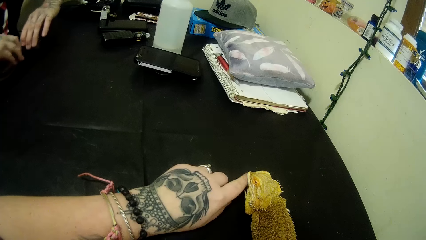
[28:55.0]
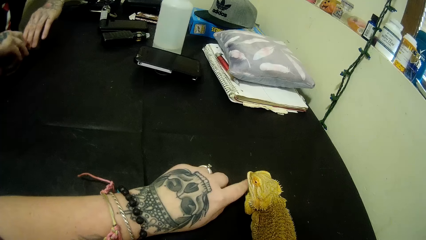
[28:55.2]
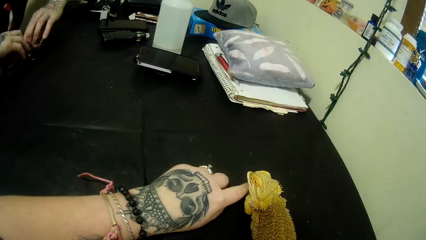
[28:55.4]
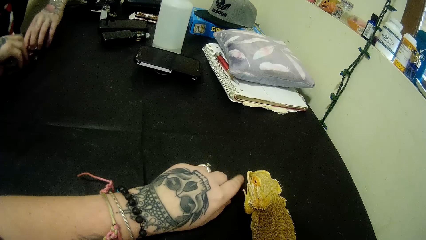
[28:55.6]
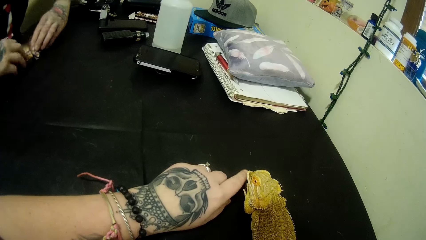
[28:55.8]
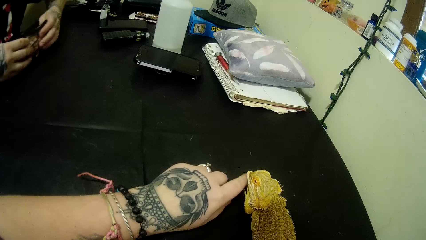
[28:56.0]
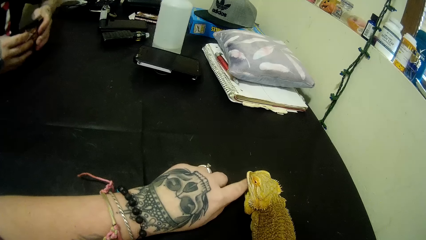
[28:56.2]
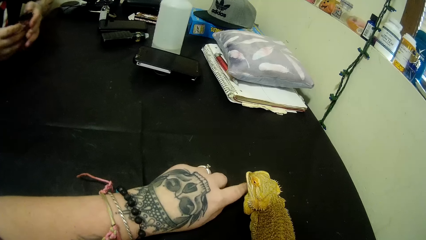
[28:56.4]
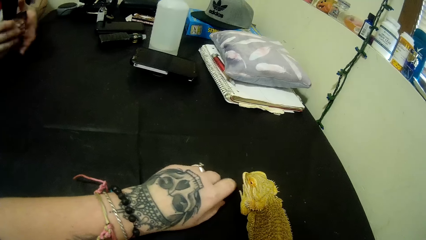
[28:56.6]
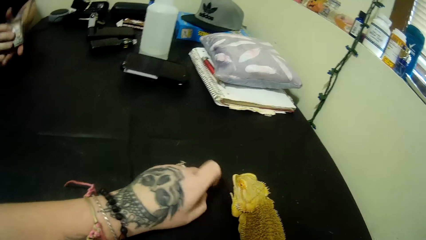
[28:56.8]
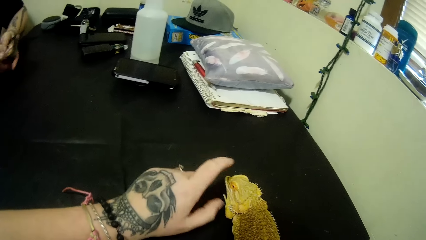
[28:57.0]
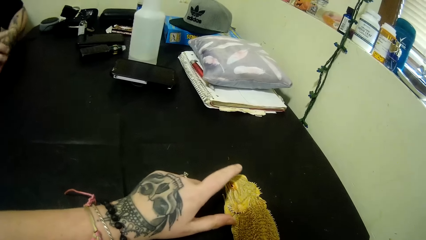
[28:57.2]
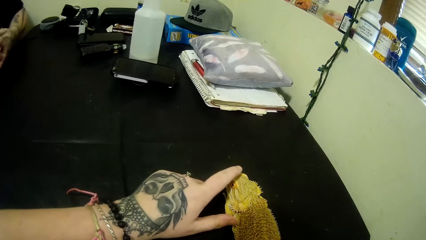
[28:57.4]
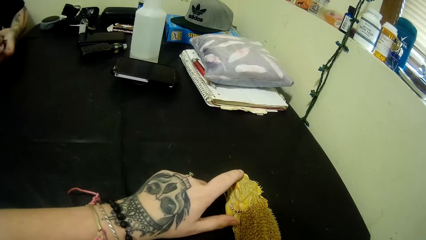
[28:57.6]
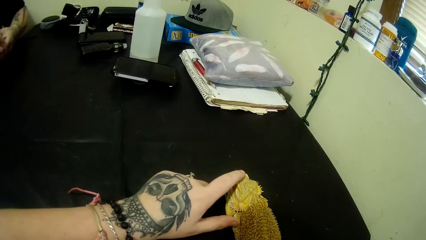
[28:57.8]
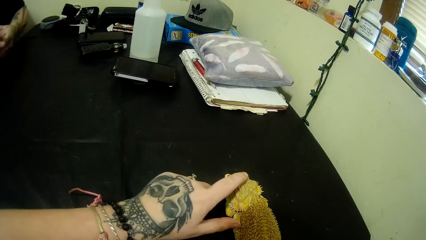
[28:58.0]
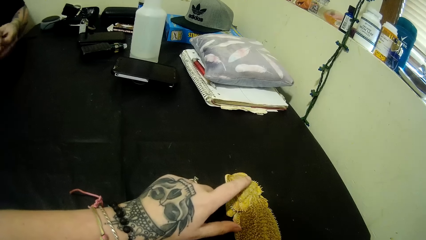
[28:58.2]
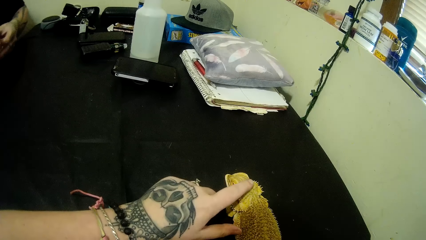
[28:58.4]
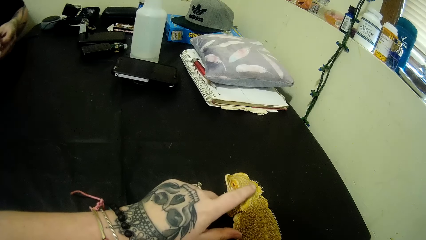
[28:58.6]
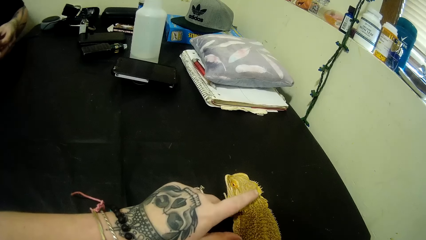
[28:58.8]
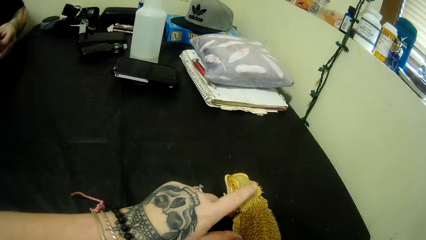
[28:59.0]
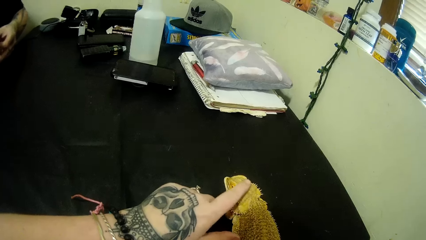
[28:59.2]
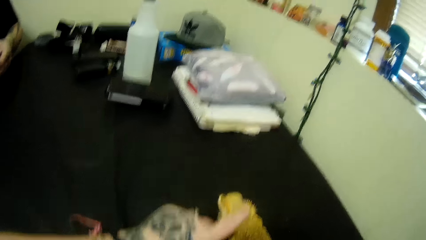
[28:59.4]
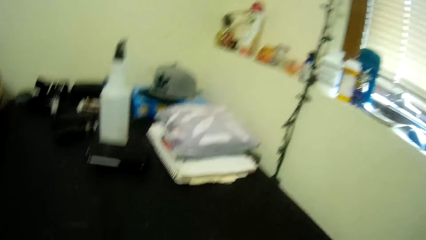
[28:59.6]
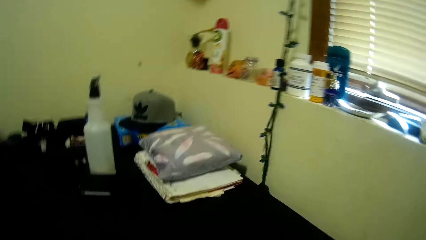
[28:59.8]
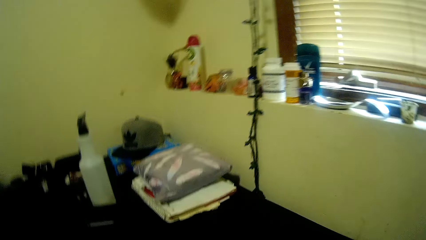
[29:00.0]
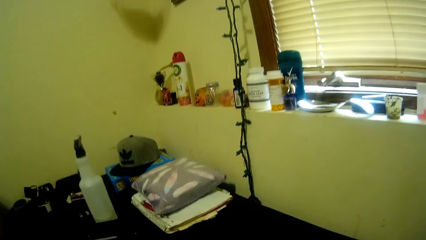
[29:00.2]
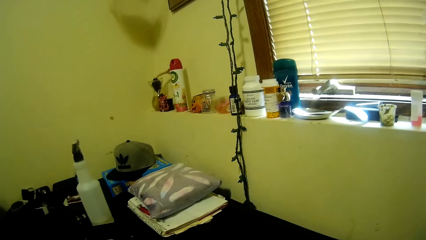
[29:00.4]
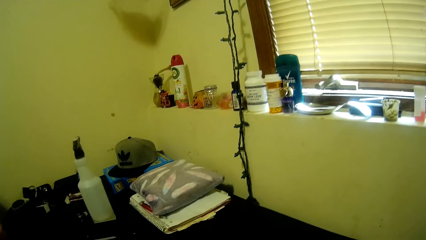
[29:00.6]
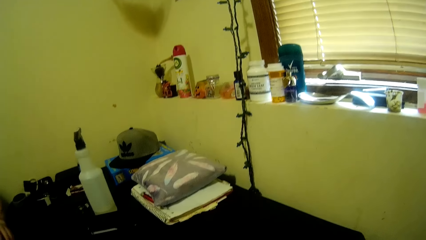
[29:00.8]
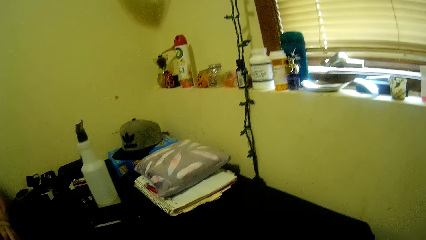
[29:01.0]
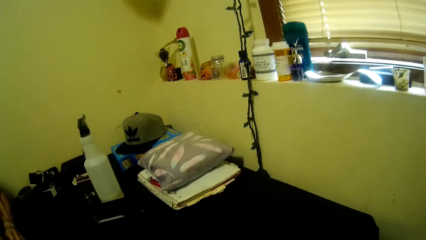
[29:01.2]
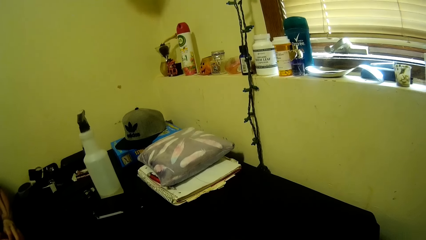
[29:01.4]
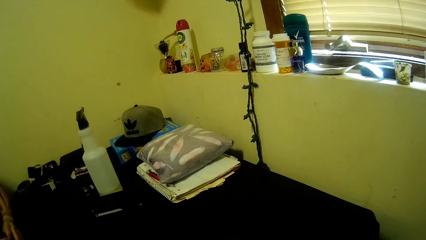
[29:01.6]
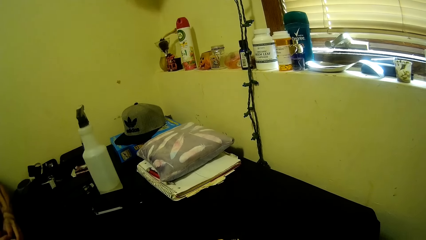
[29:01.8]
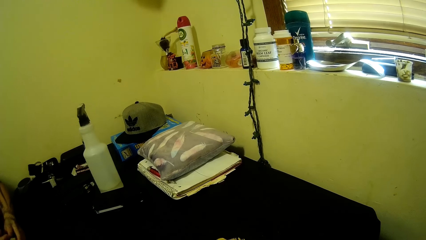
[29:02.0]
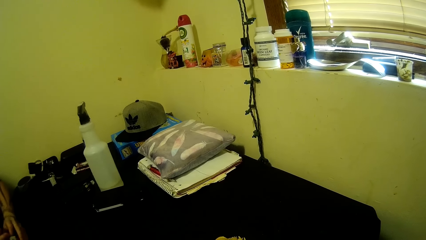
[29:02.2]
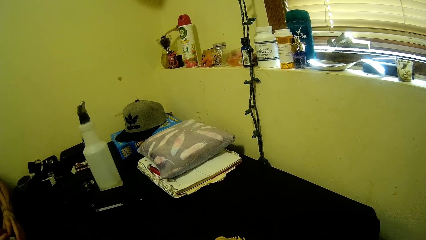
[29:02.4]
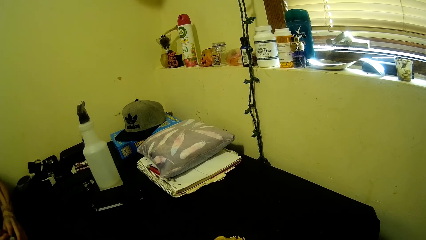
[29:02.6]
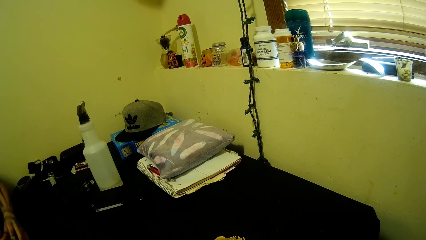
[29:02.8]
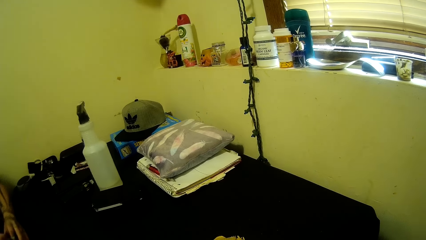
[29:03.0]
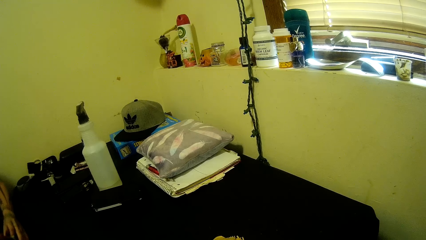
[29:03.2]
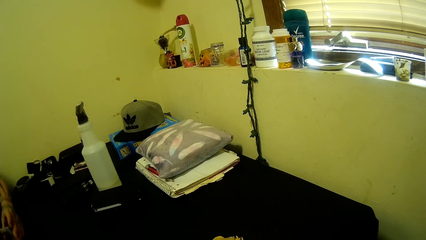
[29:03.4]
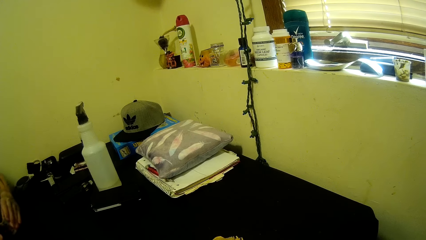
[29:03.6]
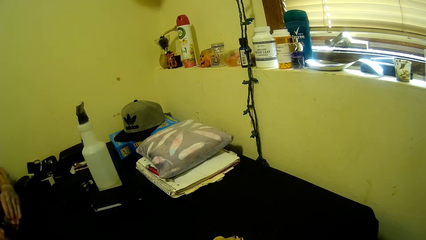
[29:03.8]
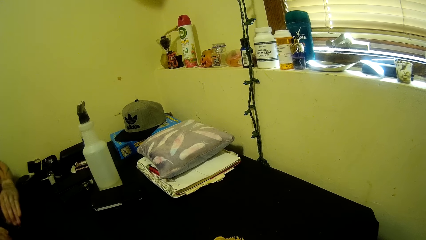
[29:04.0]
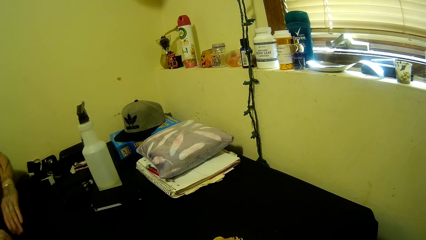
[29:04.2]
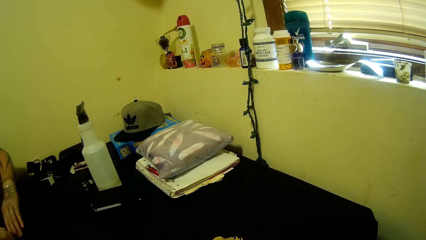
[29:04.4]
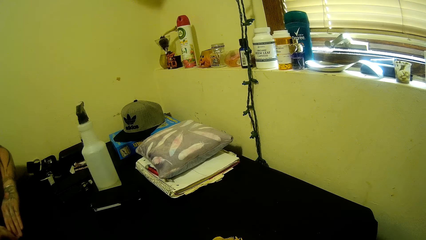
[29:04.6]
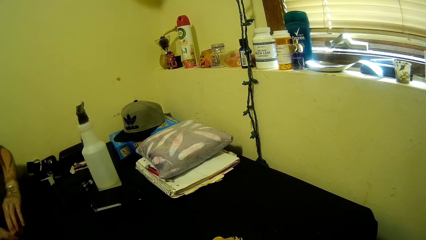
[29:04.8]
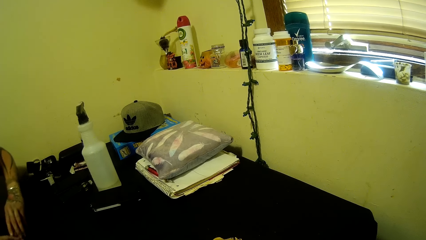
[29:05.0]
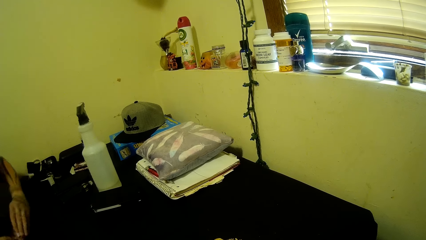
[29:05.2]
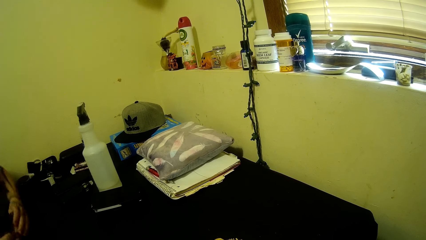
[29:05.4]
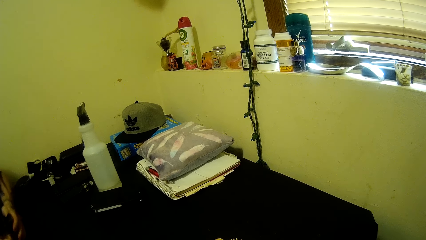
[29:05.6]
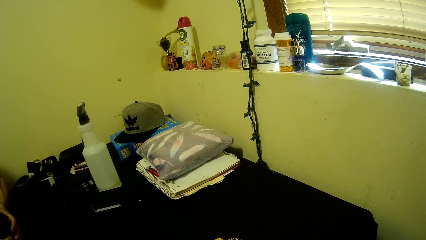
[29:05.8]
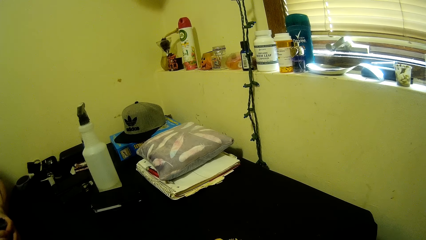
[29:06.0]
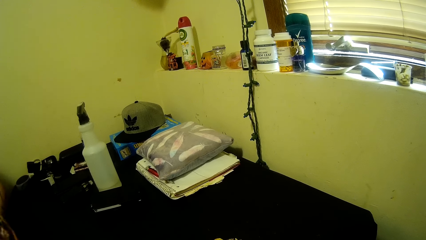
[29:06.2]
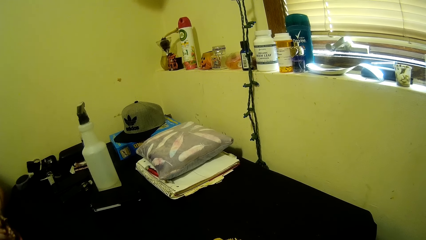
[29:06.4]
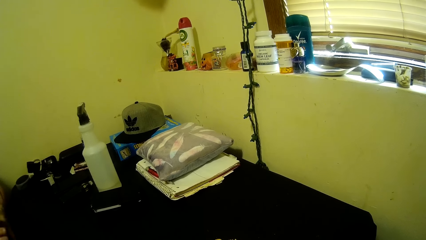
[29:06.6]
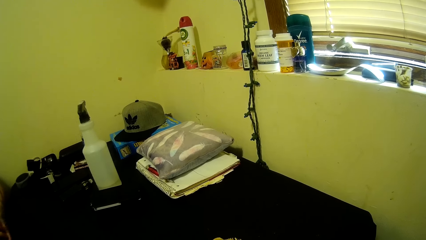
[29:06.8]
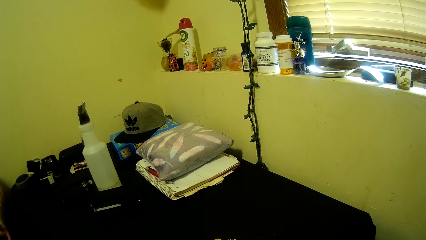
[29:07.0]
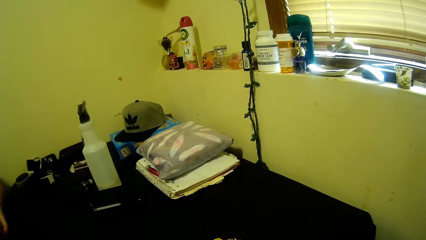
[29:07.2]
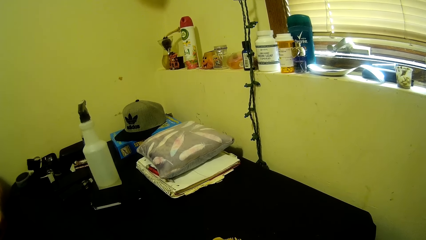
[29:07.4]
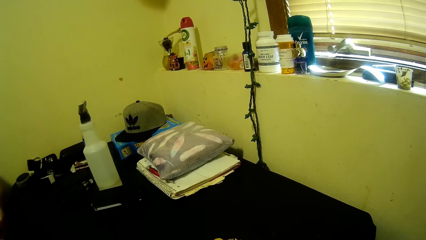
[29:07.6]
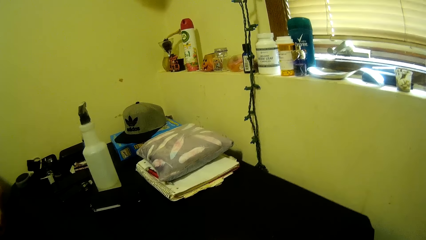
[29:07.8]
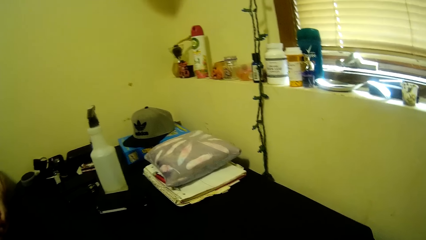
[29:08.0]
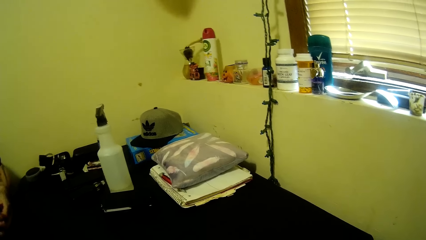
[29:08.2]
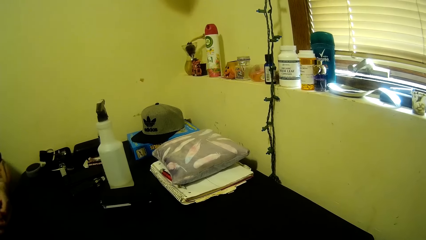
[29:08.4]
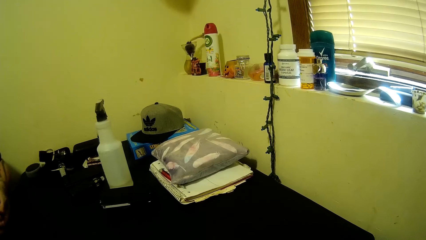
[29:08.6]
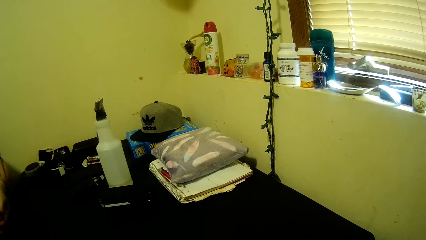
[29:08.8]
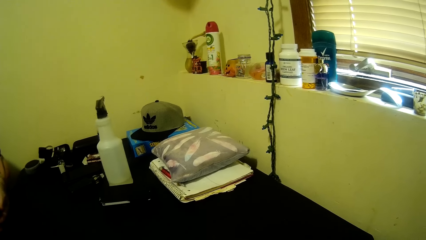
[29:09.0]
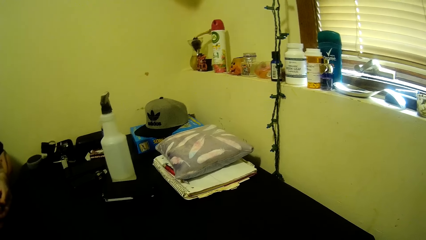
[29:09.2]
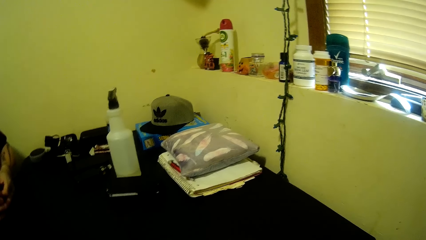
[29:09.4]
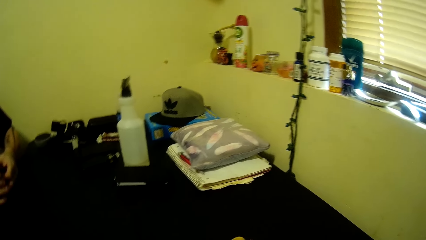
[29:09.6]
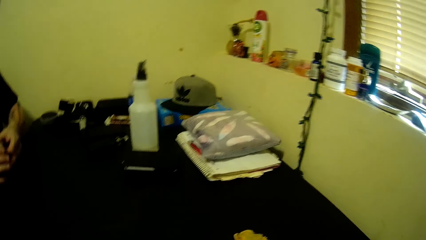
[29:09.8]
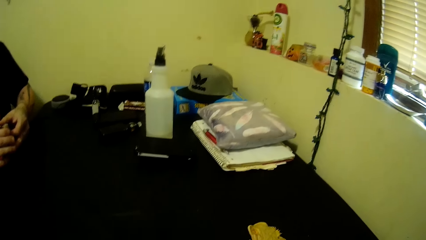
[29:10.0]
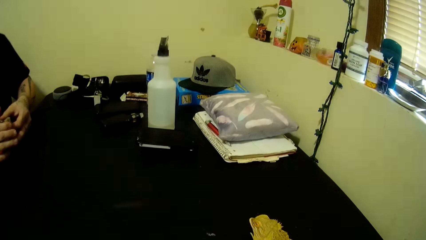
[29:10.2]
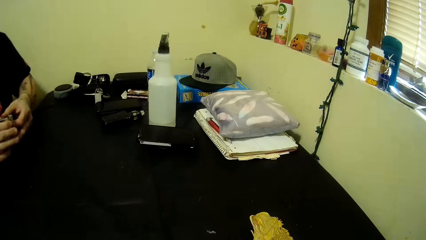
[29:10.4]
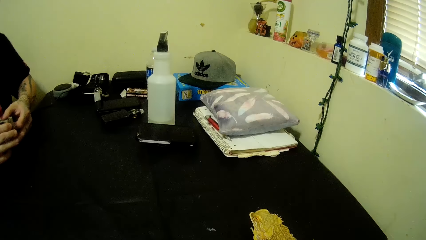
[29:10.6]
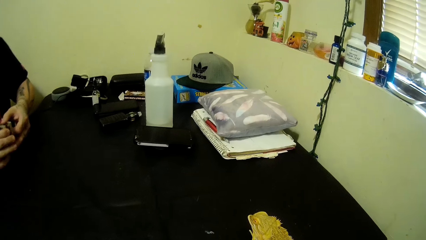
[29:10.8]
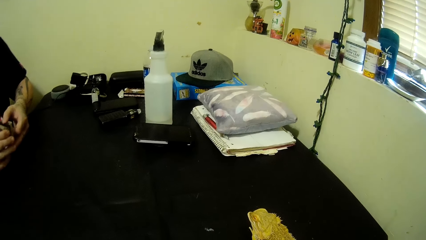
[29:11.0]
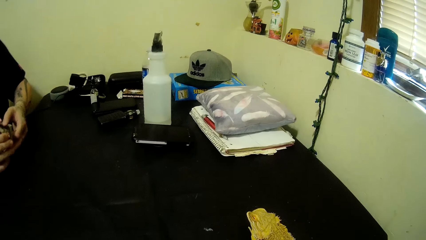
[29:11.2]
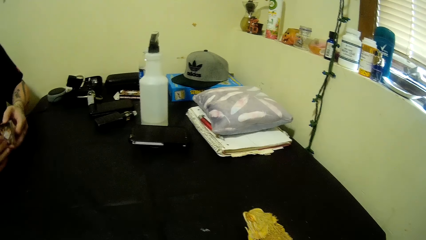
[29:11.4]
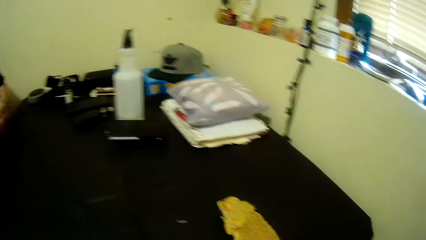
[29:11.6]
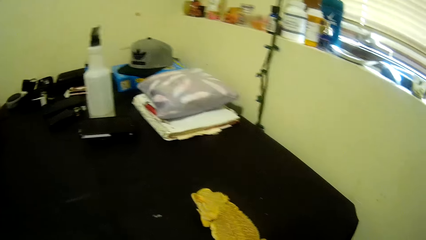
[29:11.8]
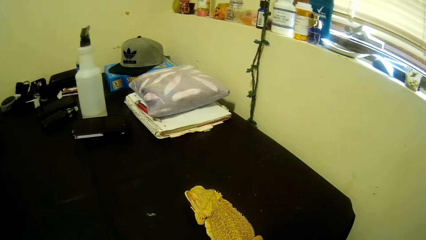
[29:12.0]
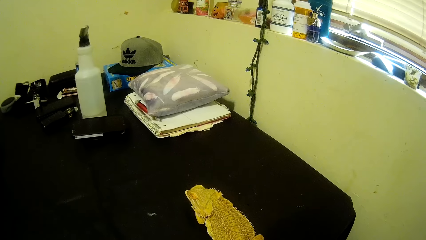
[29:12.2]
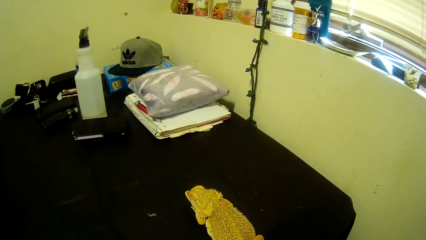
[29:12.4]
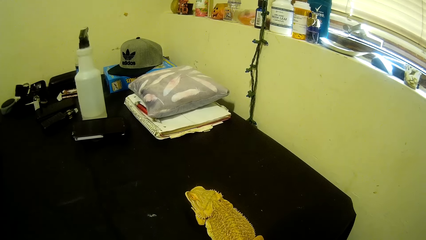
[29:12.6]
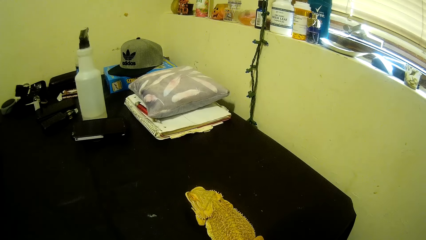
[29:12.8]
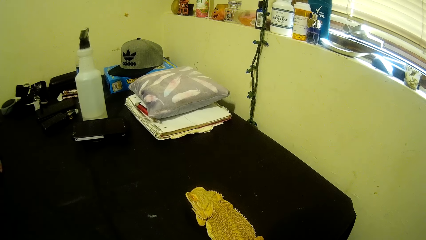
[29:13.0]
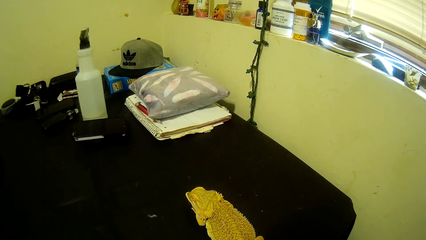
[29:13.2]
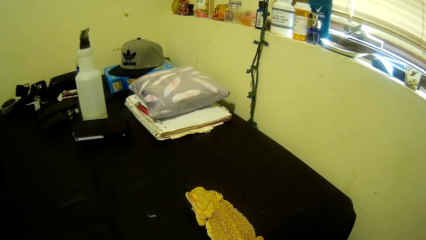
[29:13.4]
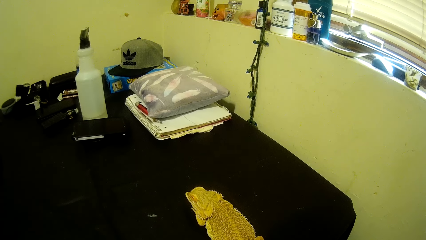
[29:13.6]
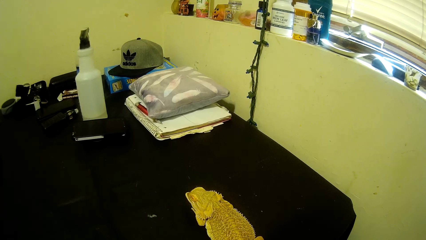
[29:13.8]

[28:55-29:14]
The camera wearer moves their hand over the pet. They touch the pet on the table. They look around. A man arranges the cards.
